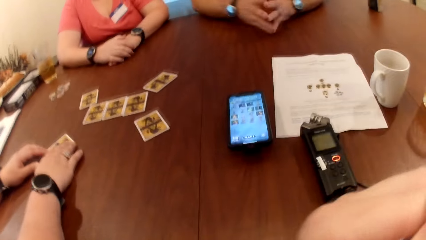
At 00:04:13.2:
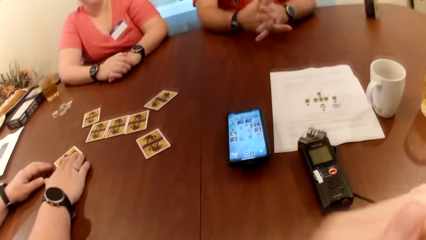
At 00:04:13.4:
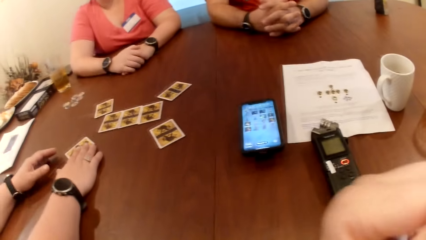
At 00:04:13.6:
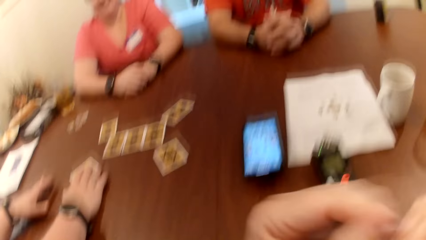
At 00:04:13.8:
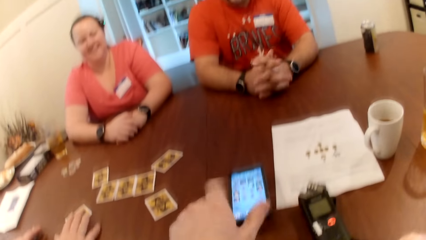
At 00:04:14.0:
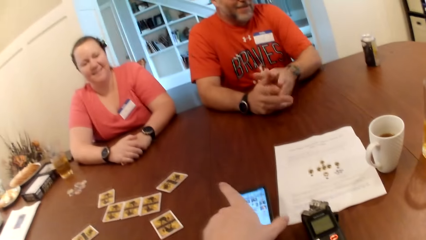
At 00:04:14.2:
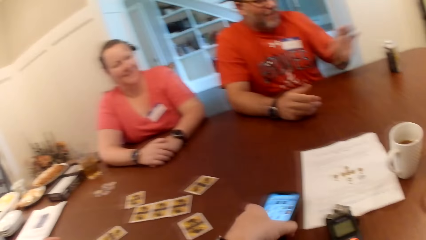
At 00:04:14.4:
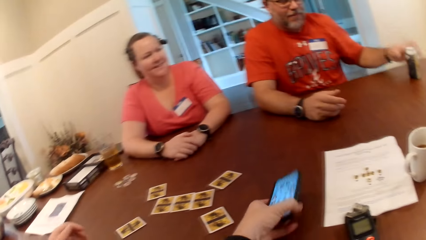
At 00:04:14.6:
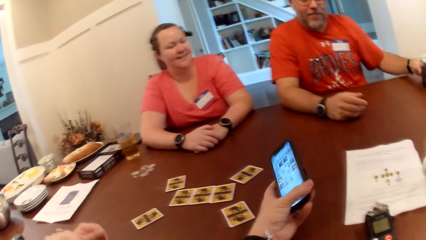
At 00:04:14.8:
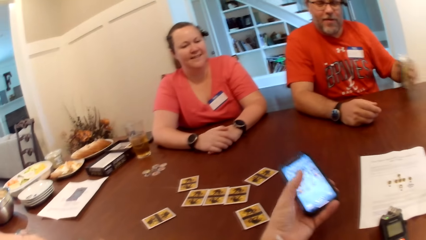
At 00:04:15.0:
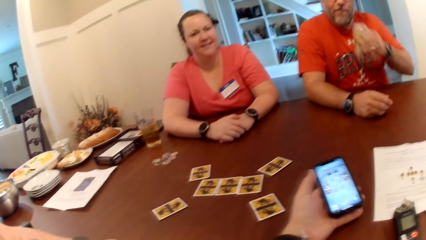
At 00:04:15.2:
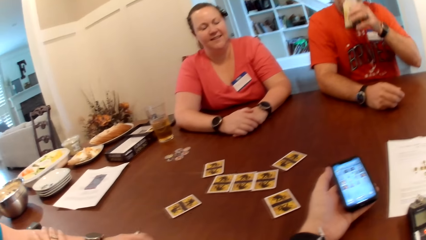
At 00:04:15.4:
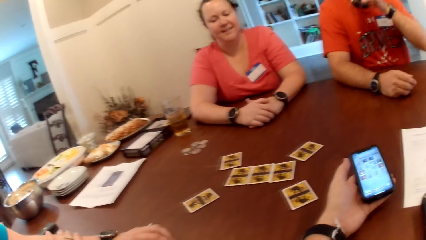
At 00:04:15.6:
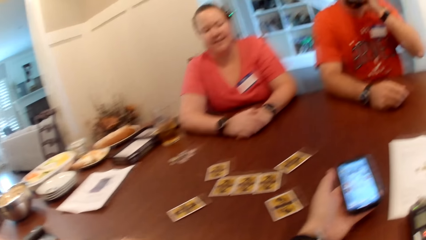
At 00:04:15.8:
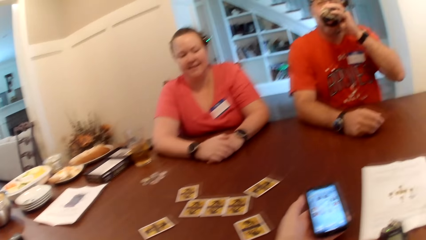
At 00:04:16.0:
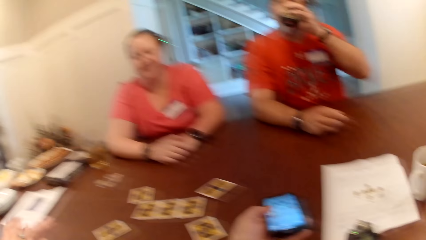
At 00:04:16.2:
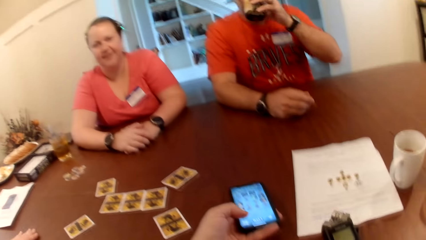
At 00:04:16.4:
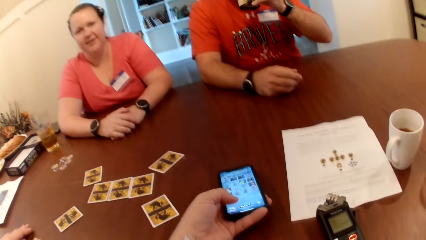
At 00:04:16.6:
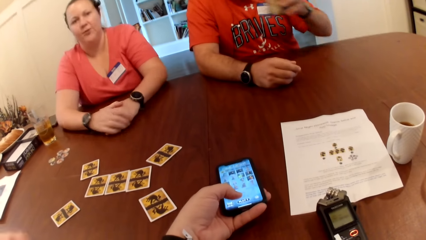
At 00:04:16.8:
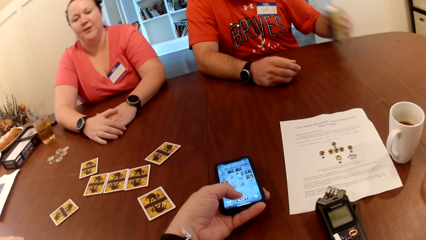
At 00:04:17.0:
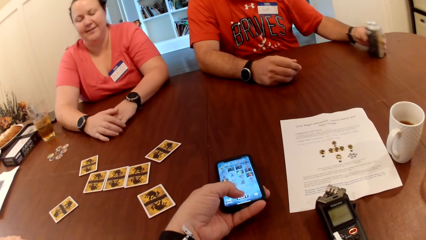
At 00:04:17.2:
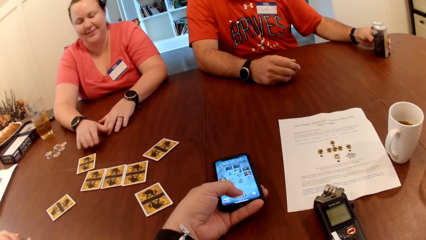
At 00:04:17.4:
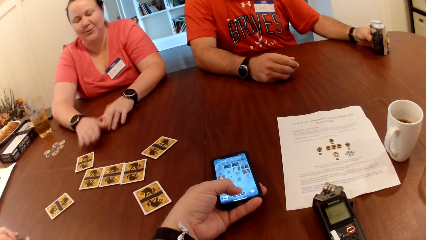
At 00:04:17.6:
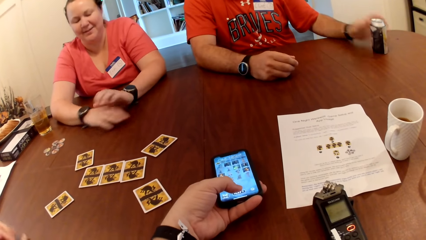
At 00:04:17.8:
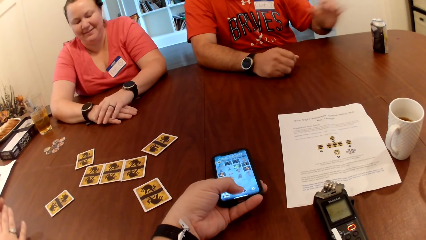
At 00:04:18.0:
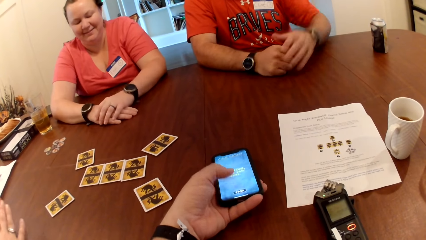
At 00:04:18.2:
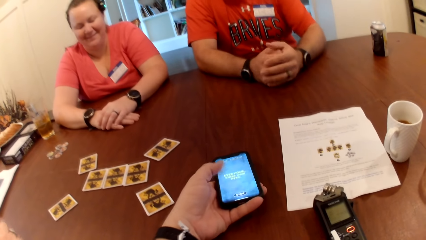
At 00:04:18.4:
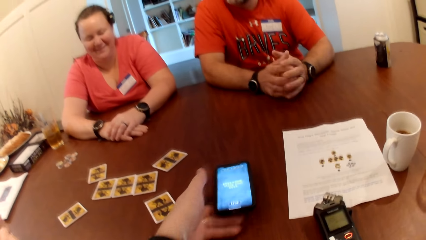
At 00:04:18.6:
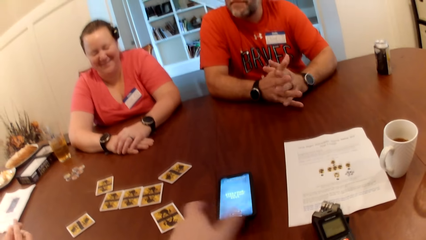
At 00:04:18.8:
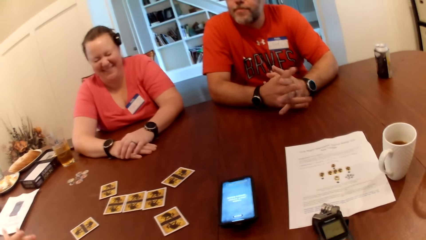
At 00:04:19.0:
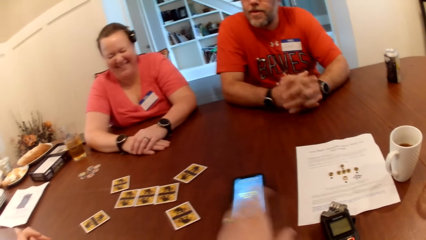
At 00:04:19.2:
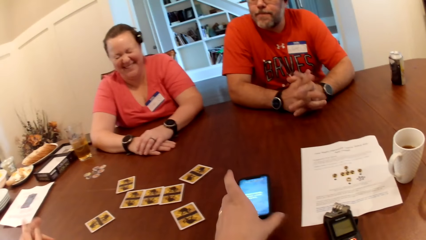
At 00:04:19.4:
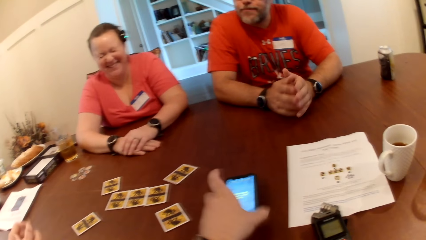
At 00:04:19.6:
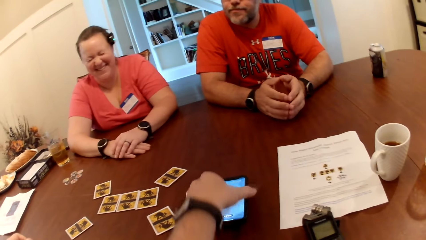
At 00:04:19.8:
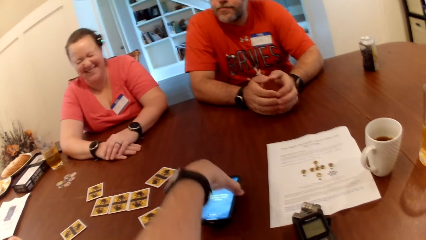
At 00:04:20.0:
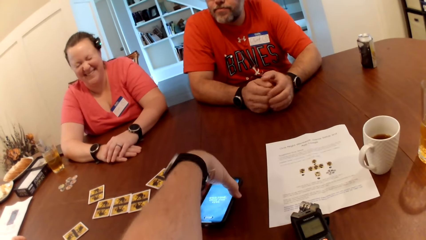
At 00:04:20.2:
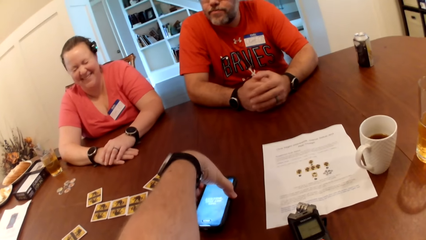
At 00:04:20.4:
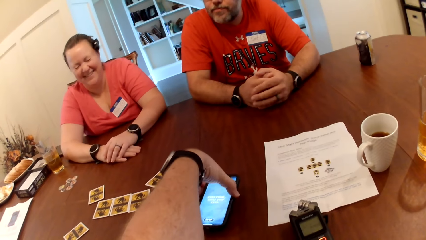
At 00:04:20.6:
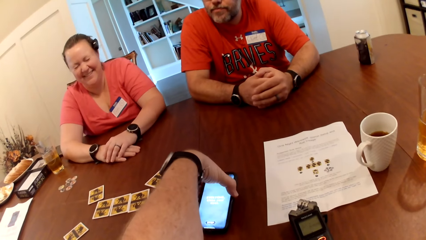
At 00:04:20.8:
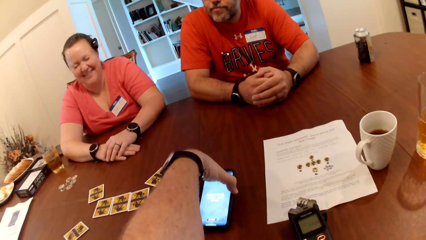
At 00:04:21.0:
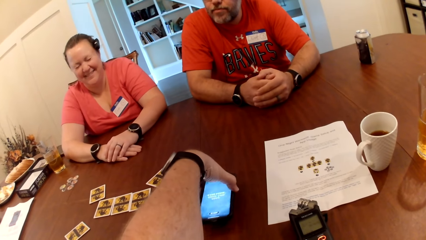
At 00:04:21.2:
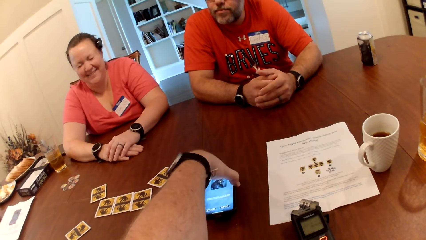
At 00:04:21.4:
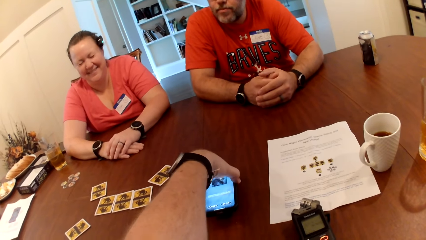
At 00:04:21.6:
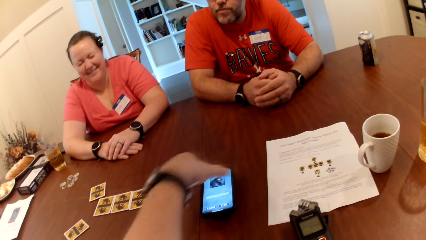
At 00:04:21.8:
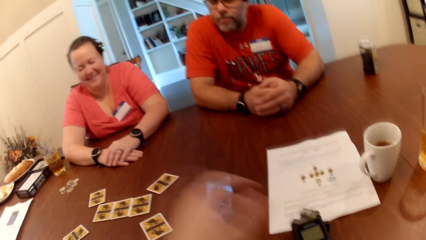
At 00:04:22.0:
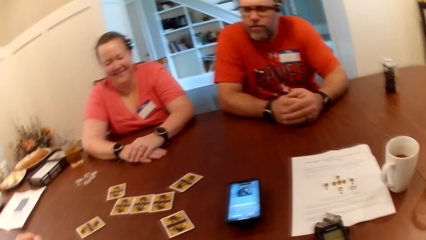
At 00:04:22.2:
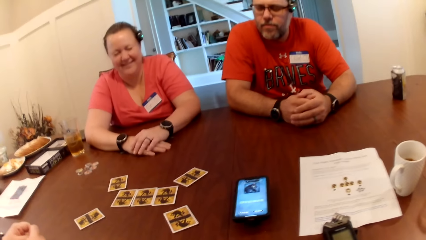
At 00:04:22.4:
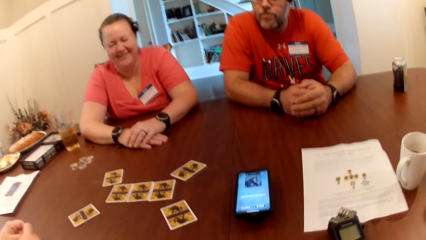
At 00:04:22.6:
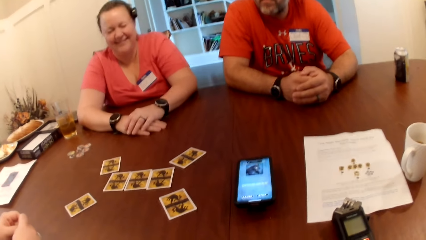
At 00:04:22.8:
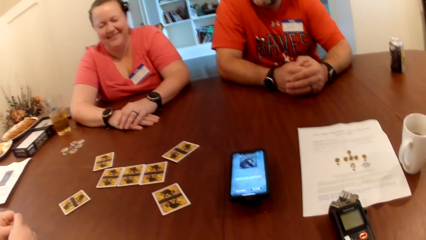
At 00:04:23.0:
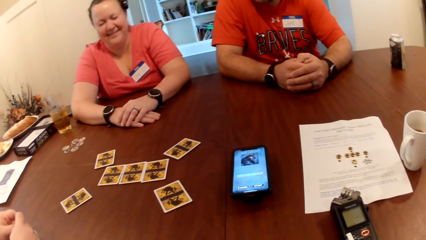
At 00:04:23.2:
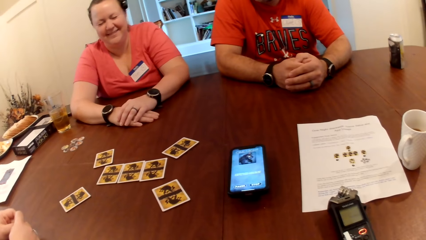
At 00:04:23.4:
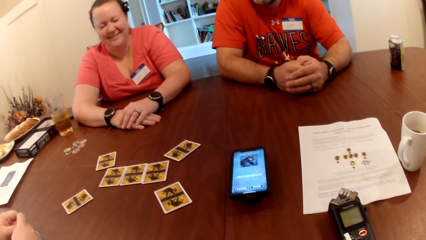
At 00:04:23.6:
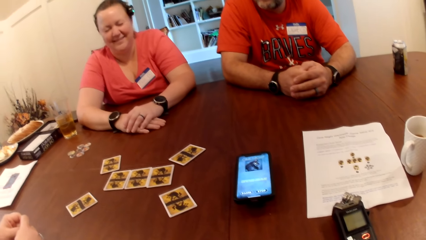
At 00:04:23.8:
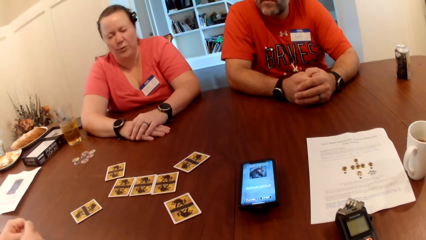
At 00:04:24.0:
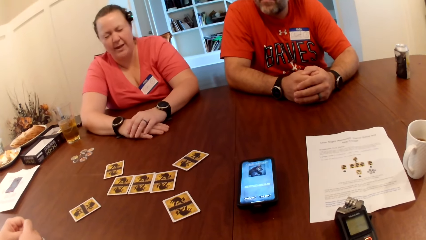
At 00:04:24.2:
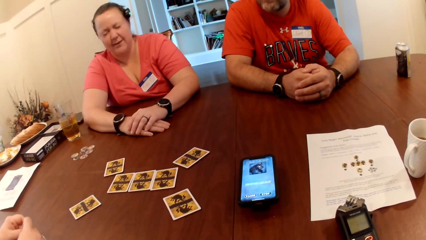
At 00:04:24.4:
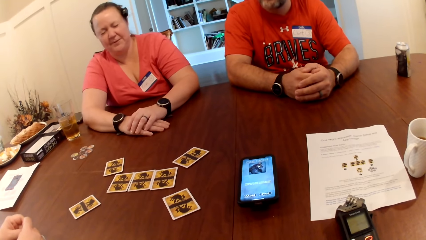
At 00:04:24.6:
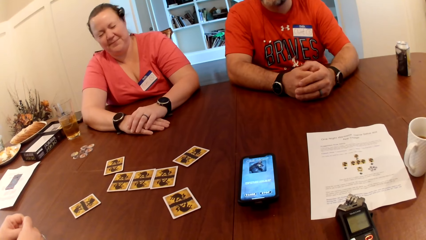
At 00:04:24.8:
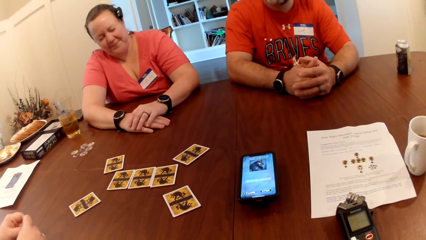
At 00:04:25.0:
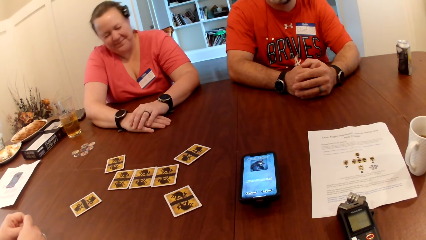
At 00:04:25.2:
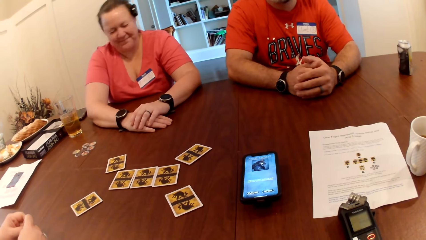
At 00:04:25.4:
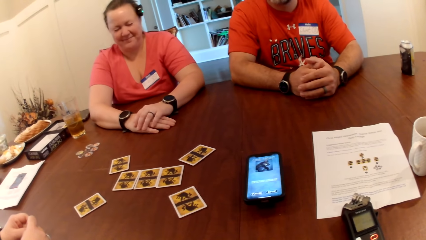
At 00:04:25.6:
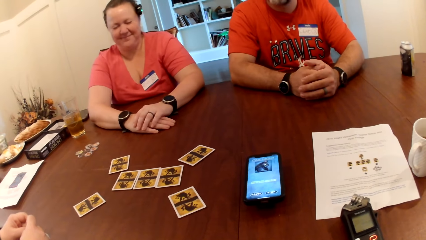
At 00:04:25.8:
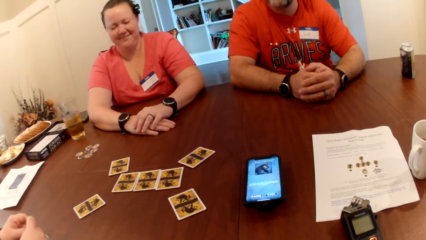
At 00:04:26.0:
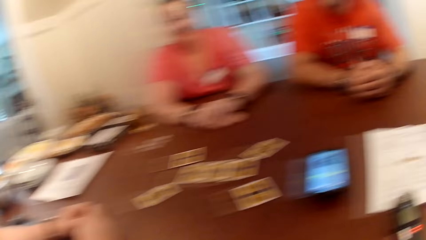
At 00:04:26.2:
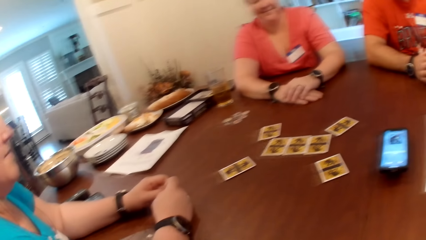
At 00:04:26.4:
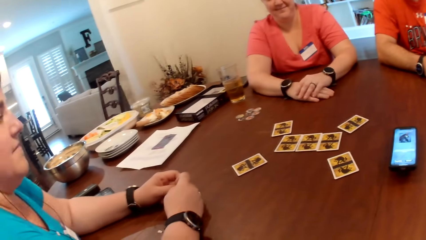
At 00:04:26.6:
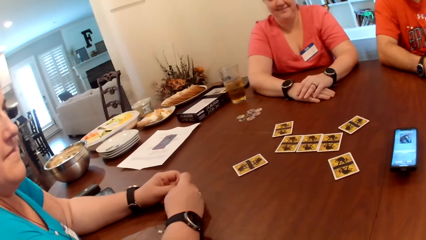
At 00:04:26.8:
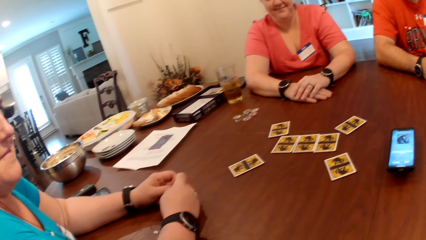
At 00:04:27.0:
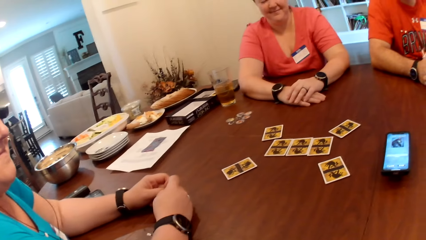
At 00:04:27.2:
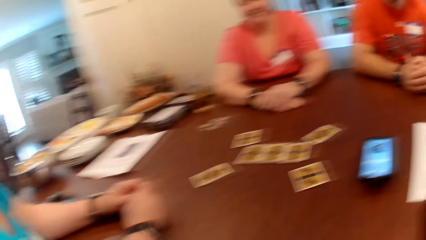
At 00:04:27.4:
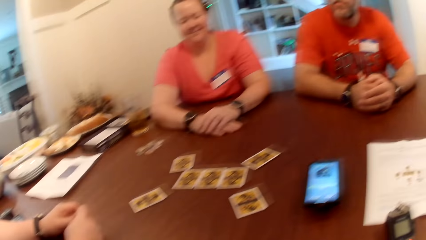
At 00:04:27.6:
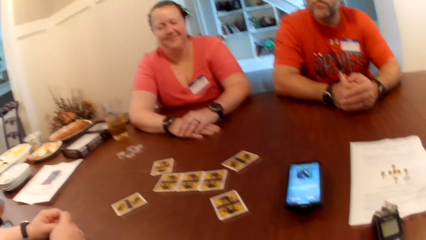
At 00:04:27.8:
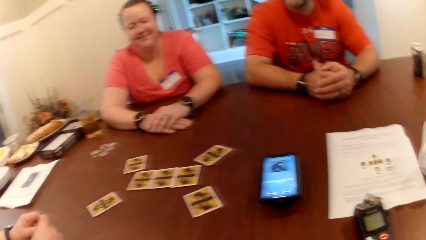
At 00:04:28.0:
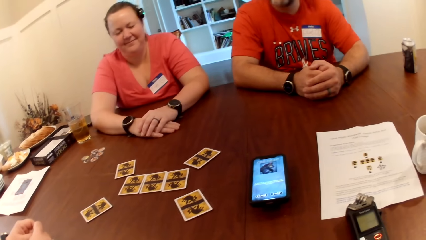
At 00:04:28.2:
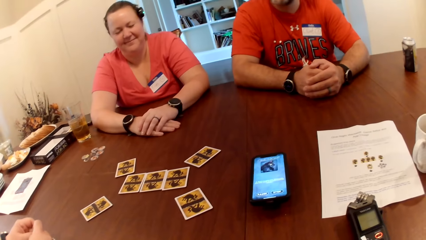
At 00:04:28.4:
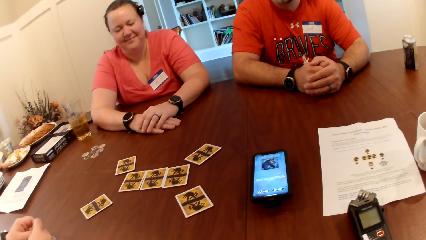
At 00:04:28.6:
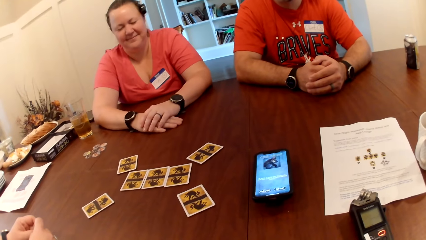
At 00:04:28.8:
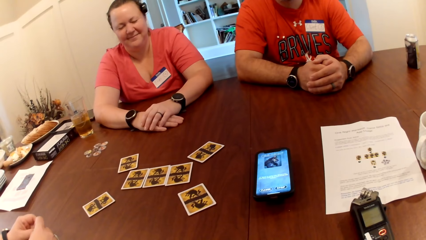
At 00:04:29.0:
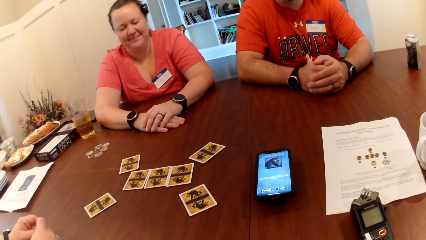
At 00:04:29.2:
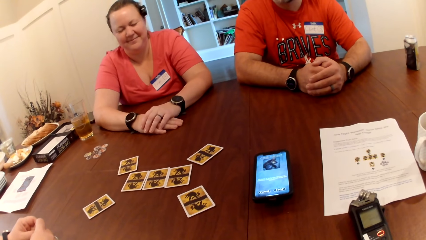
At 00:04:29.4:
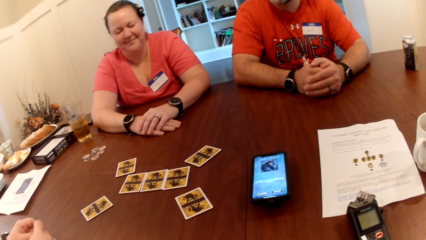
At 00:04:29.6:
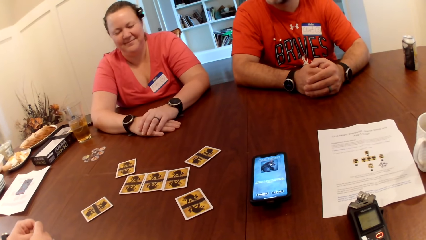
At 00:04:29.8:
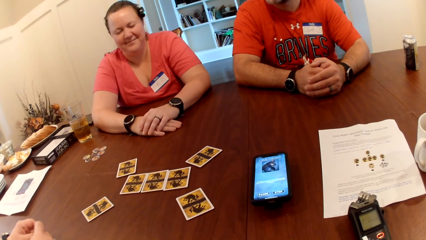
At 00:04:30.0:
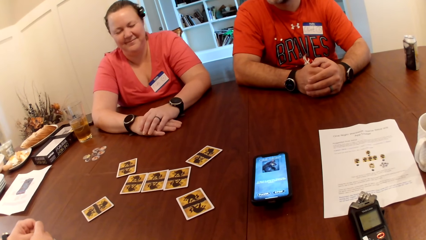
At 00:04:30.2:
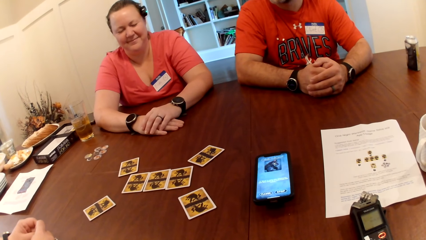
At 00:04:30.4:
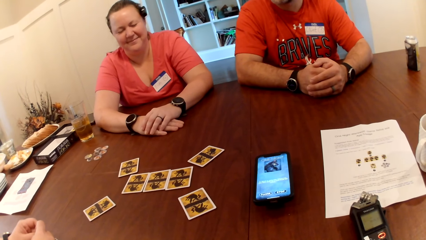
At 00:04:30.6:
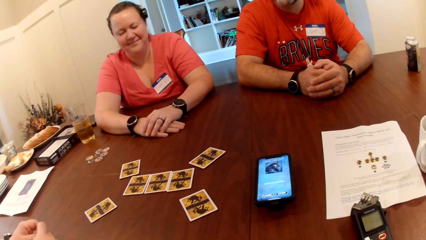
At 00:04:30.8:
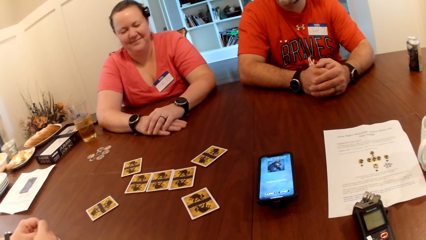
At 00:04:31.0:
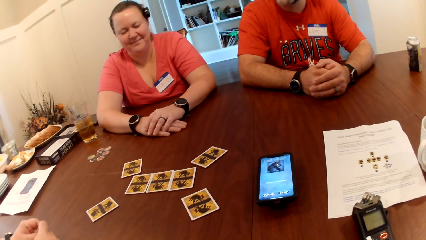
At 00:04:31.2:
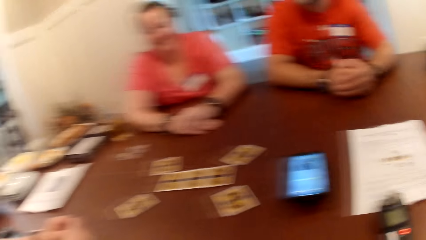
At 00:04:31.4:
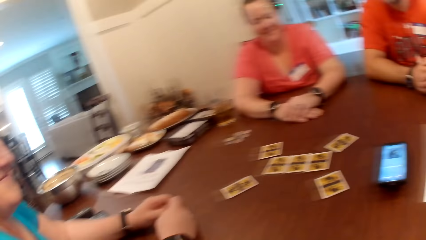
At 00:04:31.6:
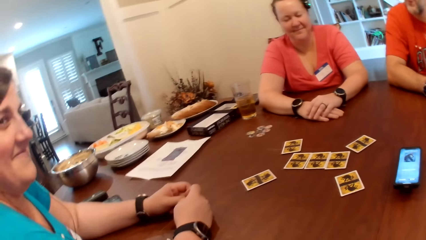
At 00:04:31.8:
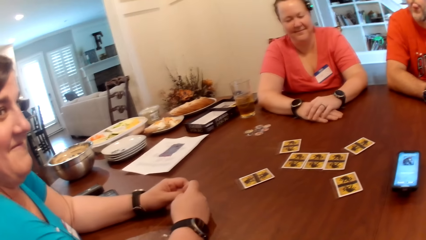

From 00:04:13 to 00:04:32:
The camera wearer picks up a phone from the table. A man picks up the can of soda from the table with his left hand and drops the can of soda on the table with his left hand. The camera wearer dials the phone. He drops the phone on the table with his left hand. He operates the phone on the table with his left hand. He presses the phone button. He looks around.
